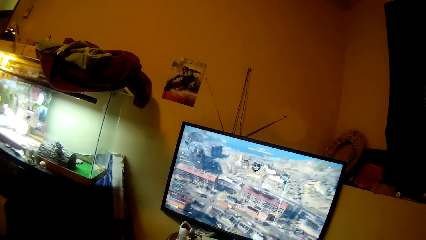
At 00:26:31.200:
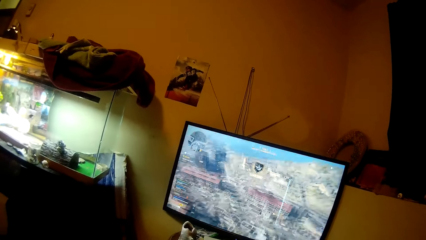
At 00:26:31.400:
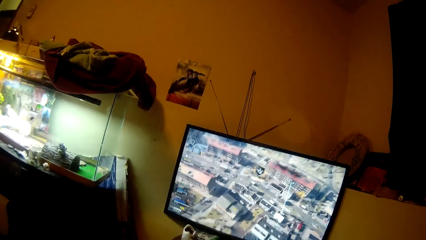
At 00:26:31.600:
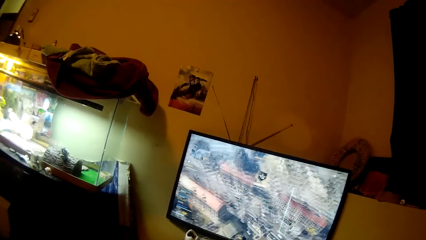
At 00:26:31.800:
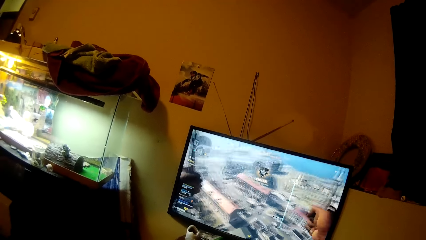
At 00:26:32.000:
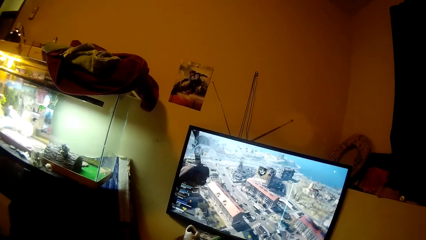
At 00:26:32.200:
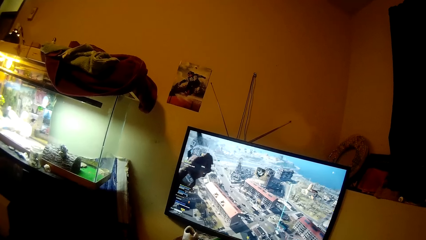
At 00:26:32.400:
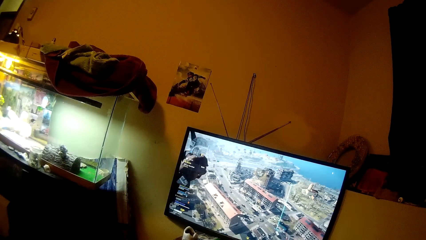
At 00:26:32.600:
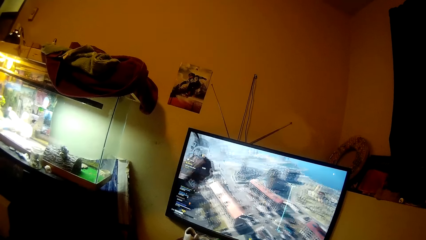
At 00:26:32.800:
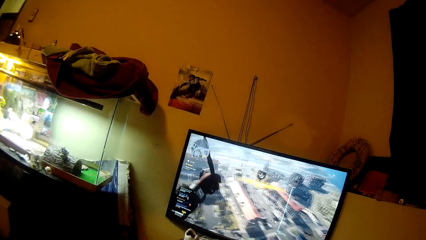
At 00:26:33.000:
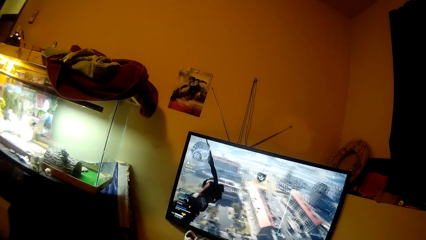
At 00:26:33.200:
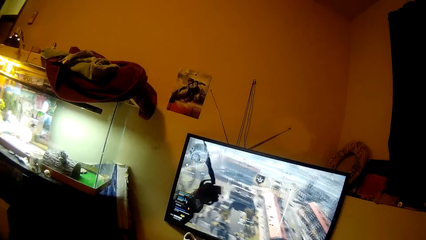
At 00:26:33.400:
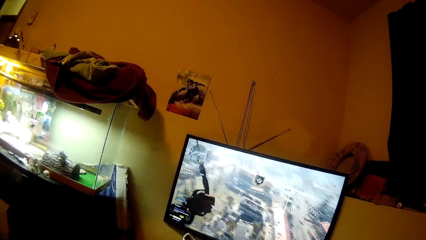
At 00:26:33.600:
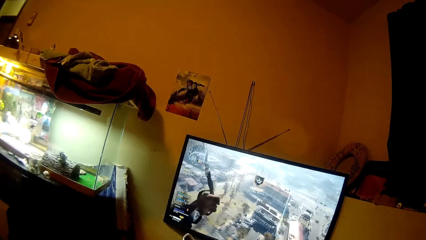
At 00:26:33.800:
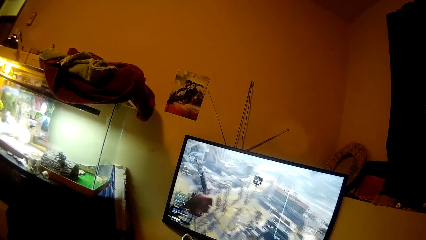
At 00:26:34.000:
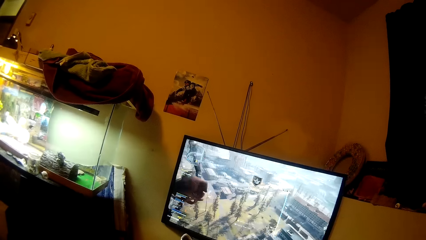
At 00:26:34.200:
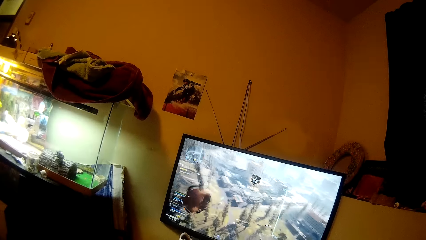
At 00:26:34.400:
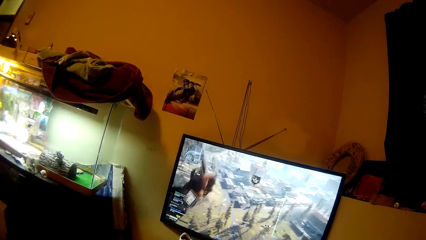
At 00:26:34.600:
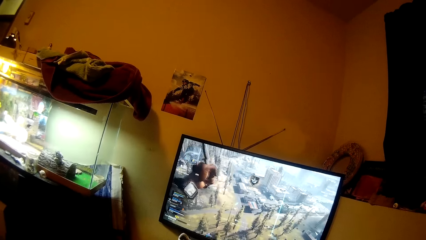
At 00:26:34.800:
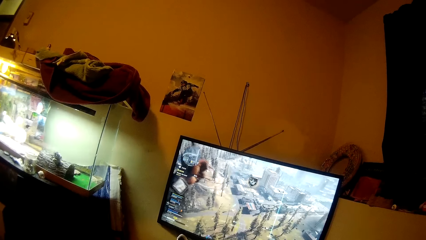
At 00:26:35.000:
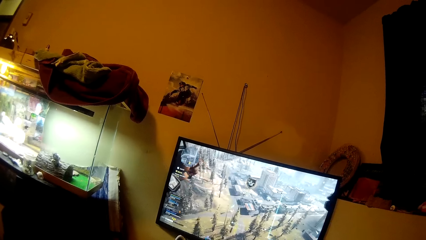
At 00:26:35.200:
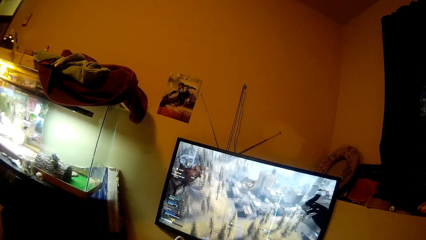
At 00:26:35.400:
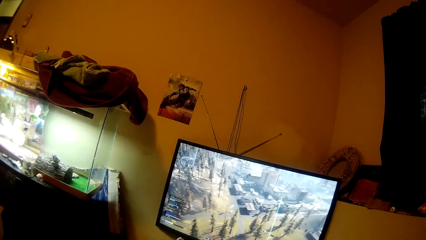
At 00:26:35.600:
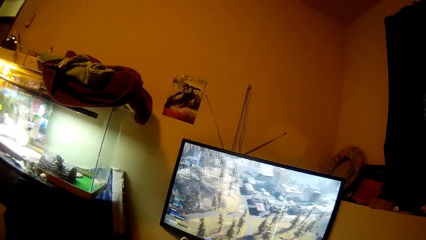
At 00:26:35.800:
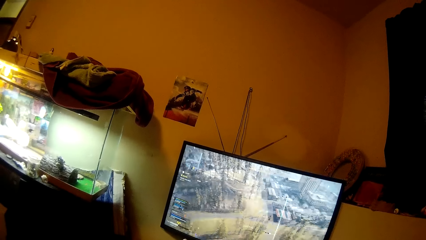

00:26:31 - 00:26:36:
The camera wearer plays a video game in the room with the controller in her hands.

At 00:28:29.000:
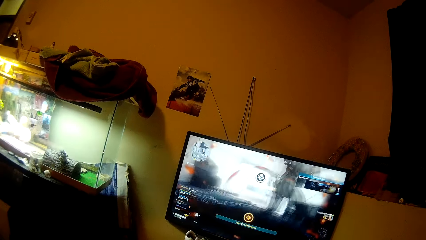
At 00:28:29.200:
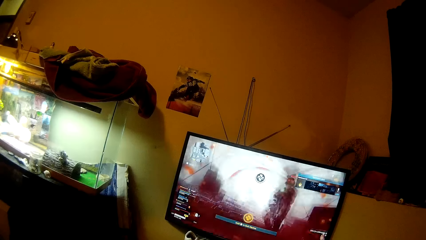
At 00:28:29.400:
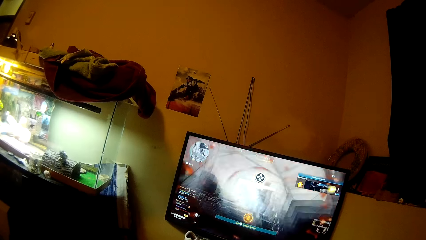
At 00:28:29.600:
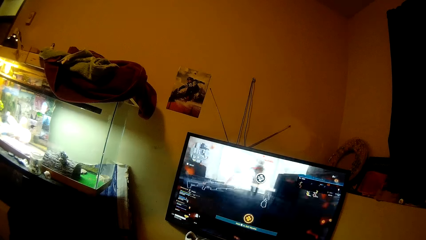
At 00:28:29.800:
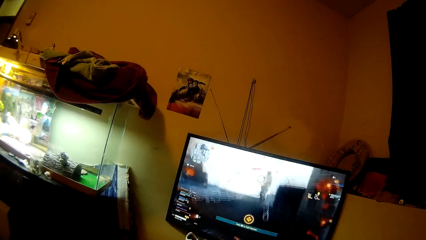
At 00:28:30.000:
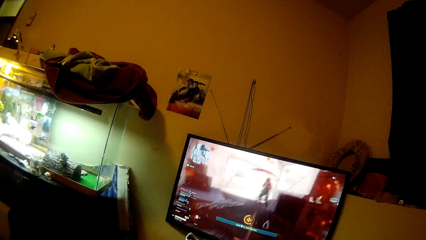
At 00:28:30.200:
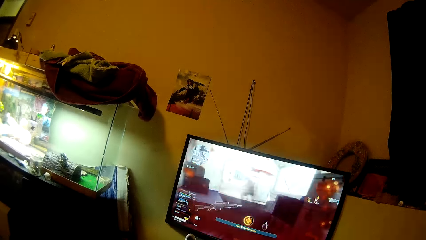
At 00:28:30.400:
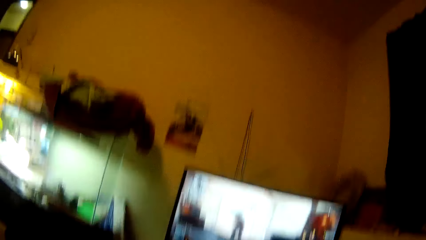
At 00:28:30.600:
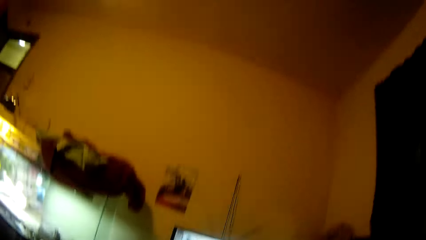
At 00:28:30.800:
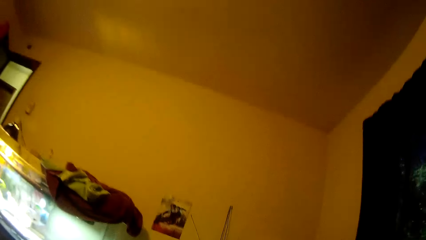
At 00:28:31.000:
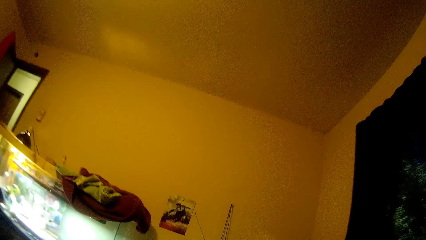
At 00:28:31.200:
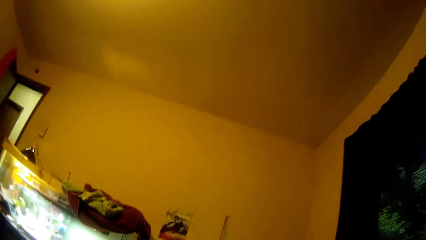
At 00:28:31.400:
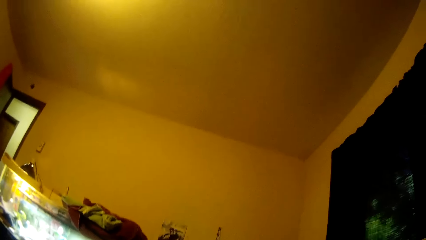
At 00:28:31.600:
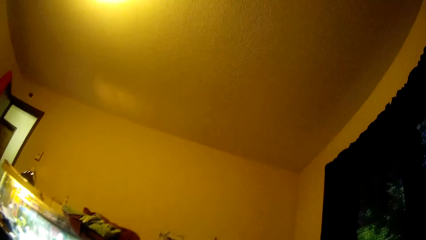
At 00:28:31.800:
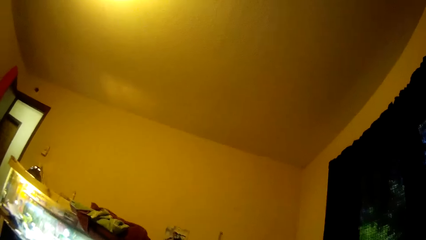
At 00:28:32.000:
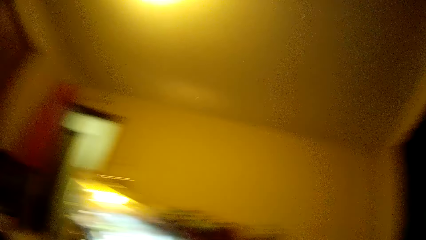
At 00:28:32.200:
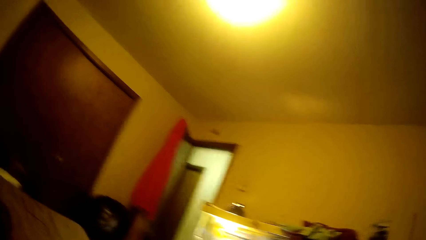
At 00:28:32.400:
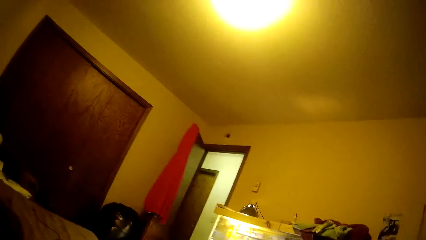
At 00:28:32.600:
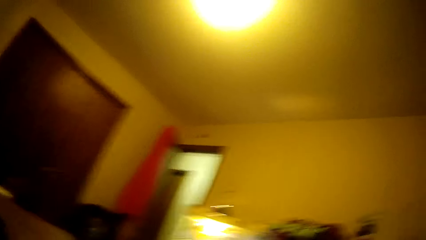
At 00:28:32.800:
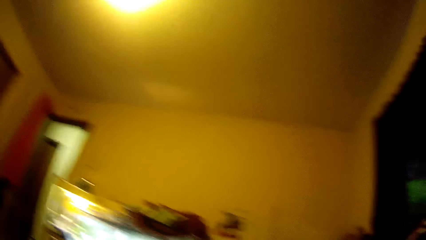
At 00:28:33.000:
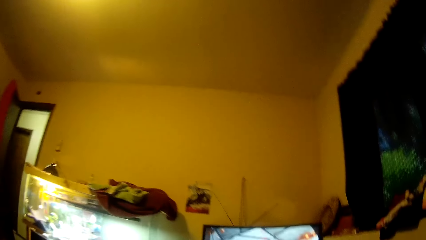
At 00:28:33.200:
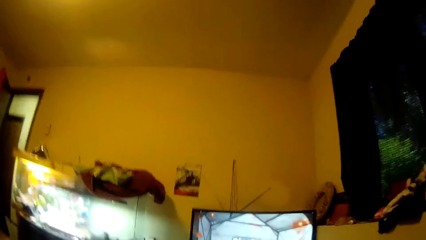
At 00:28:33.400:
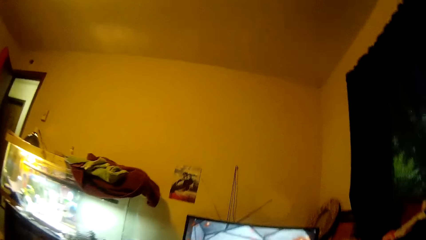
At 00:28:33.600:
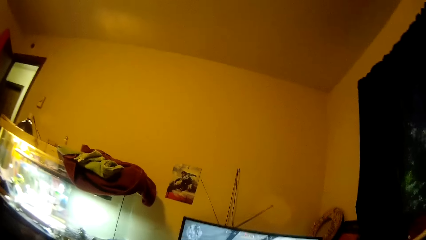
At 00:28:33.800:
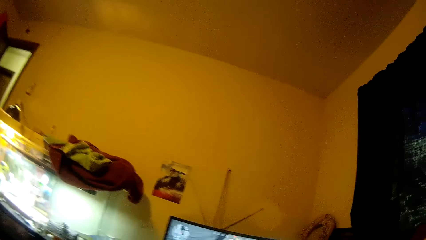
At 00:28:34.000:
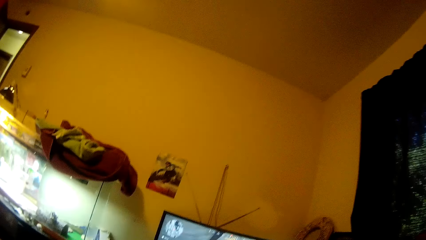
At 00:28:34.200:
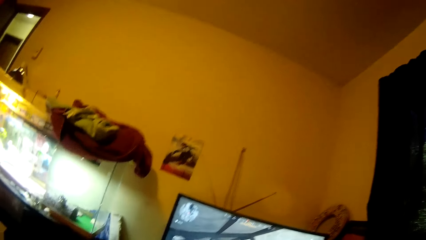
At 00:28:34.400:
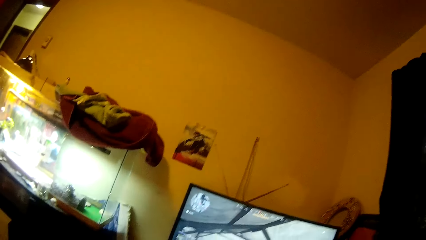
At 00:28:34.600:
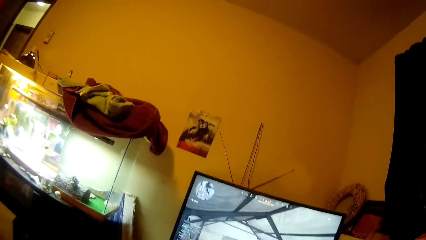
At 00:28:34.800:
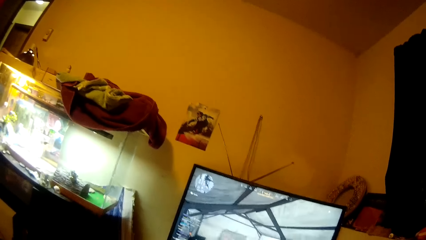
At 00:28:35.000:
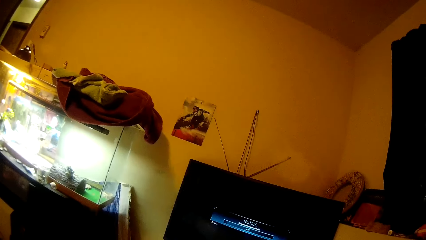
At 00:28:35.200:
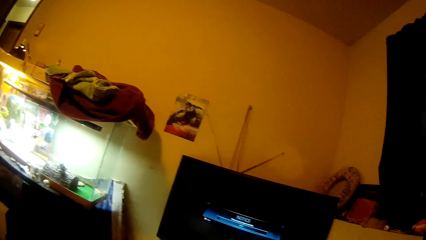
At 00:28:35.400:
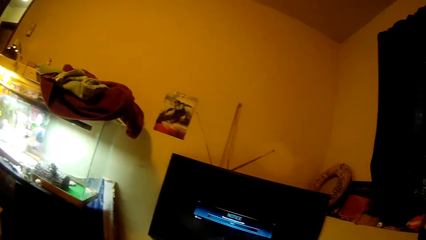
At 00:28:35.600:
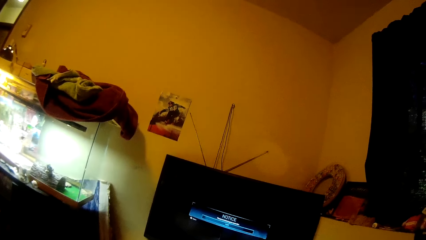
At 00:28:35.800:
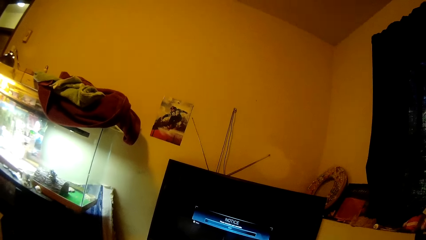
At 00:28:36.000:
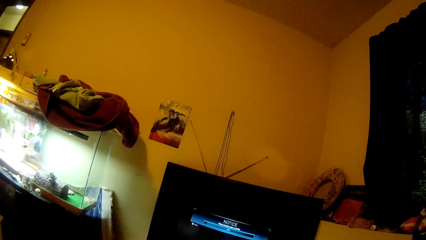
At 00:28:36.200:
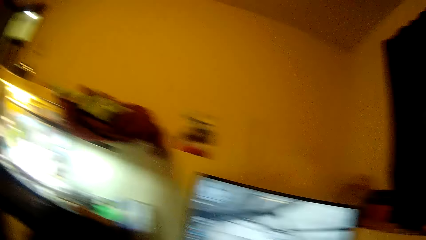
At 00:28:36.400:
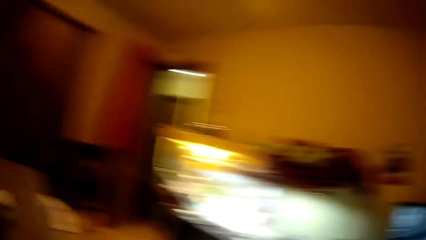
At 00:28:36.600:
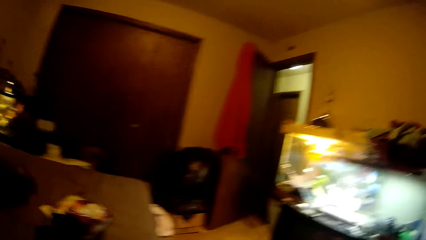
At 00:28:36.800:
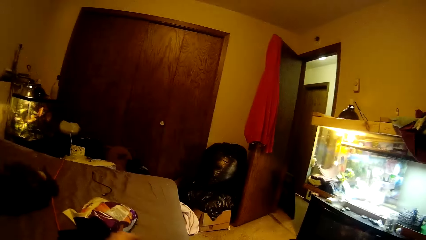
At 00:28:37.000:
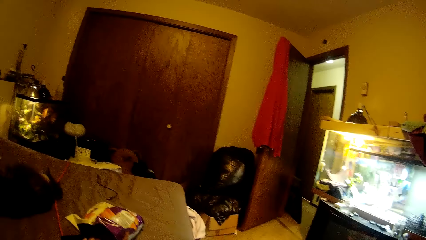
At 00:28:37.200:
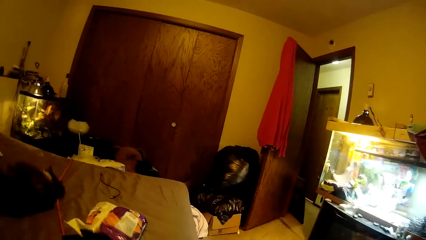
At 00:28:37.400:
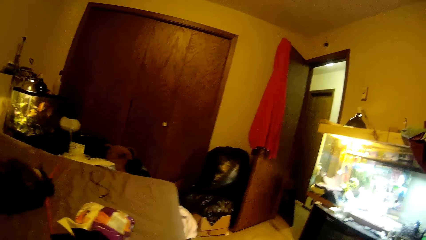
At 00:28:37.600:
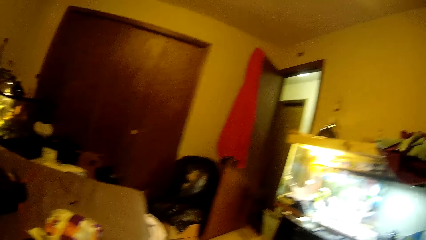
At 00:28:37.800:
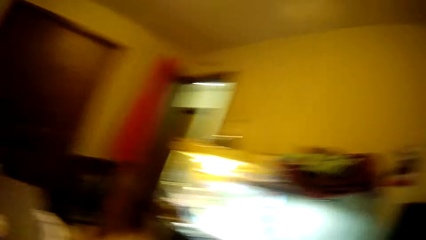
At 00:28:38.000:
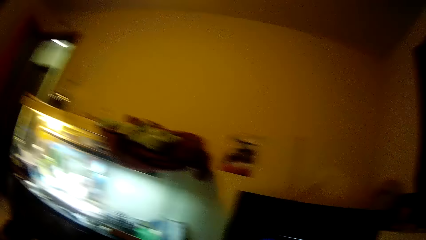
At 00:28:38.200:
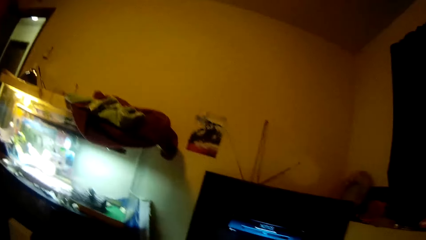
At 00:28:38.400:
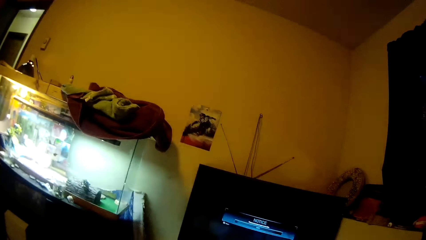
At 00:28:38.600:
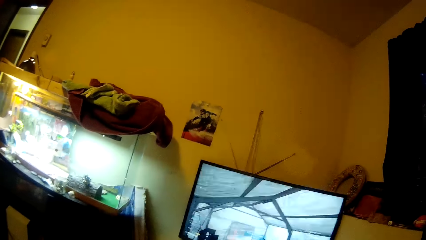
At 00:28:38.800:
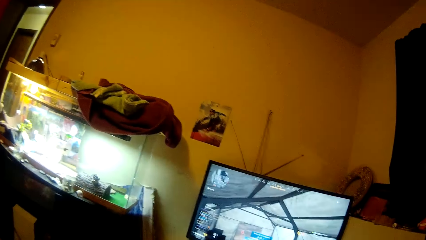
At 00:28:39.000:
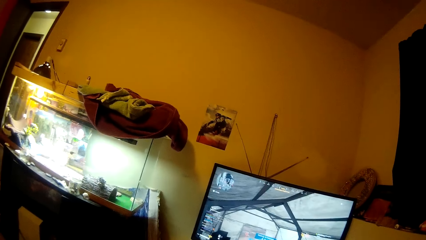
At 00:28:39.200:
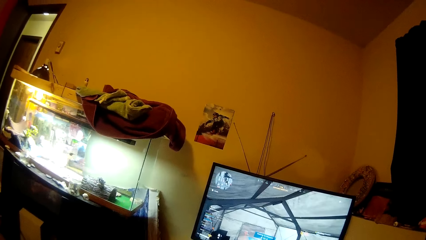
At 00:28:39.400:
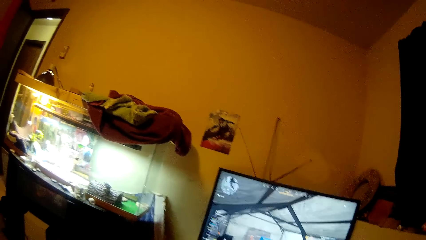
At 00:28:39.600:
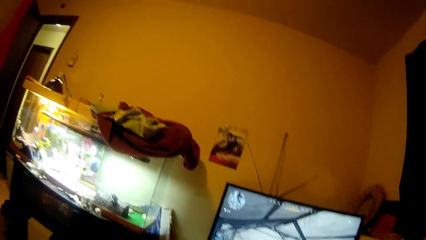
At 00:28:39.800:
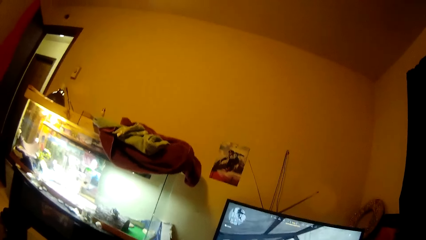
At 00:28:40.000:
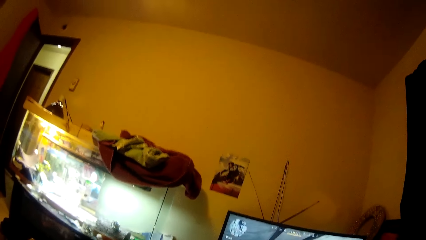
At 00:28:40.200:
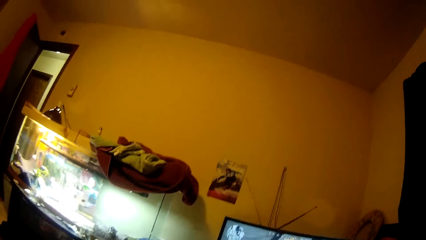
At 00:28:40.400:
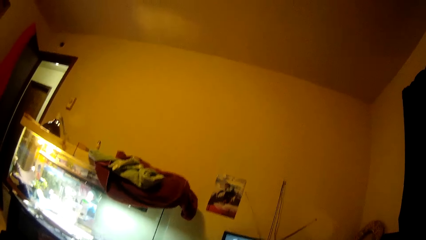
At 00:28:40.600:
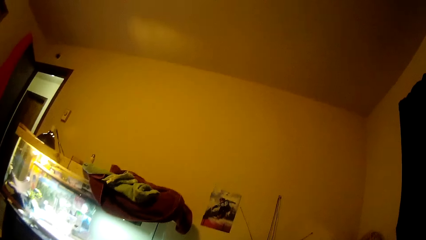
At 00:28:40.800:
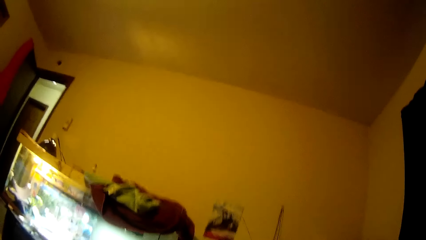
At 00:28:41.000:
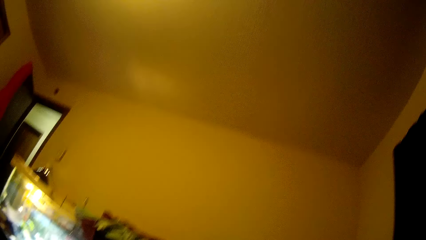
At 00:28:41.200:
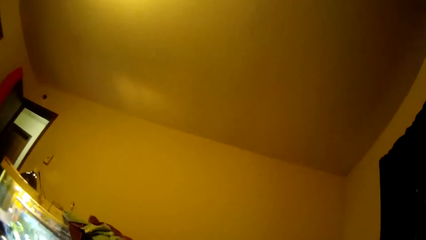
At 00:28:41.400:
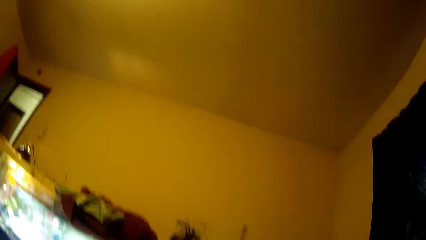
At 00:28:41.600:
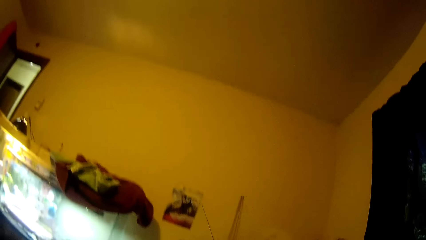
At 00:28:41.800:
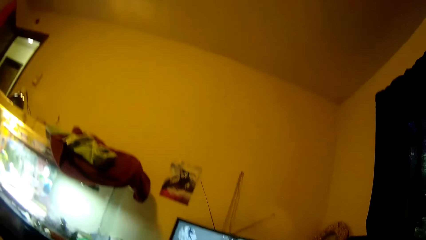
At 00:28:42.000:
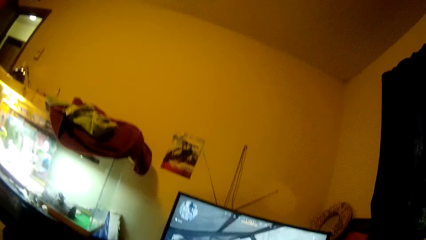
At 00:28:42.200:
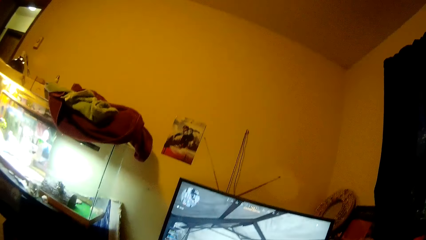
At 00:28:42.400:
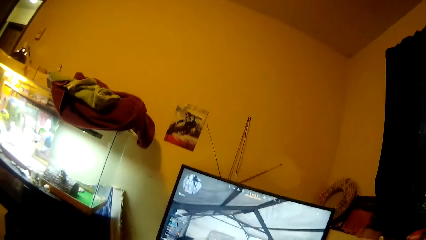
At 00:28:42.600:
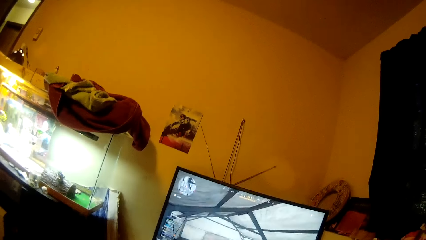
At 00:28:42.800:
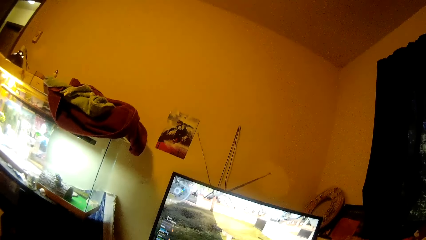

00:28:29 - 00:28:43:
The camera wearer looks around the room. She shuts down the game. She switches on the game. She looks around the room. She picks chips from a packet of chips on a bed with her left hand. She looks around the room. She switches on the game. She looks around the room.
